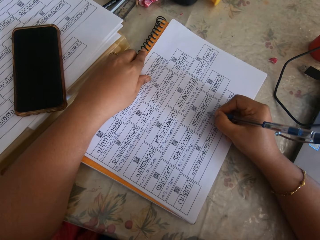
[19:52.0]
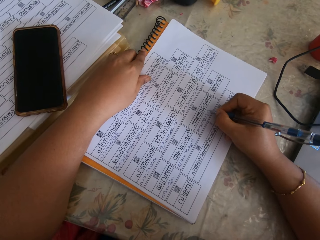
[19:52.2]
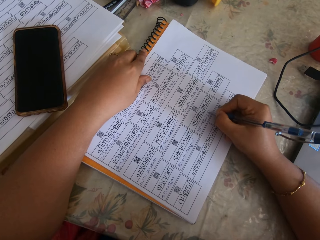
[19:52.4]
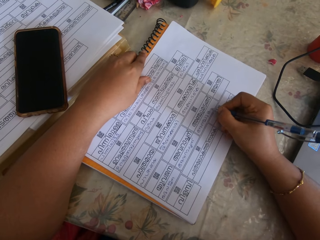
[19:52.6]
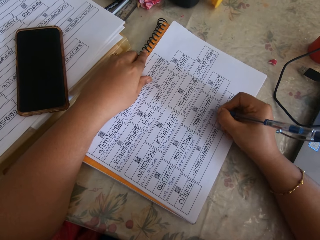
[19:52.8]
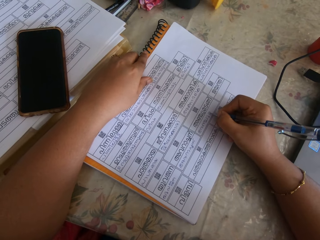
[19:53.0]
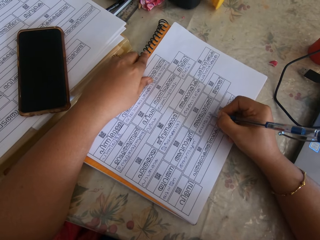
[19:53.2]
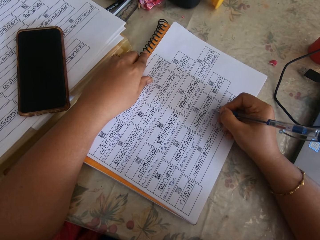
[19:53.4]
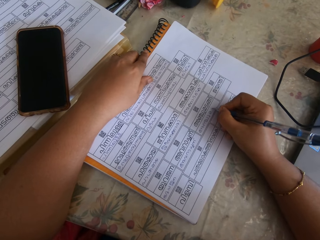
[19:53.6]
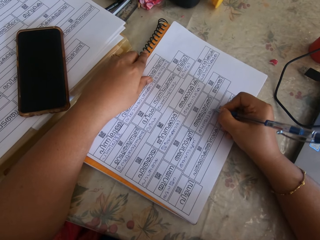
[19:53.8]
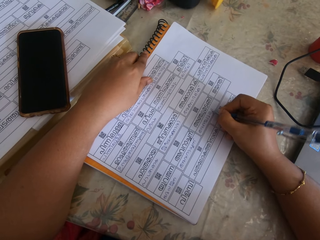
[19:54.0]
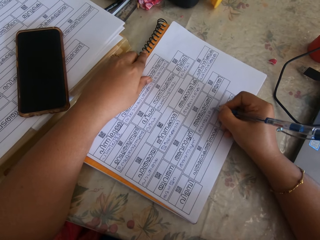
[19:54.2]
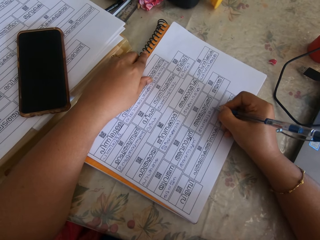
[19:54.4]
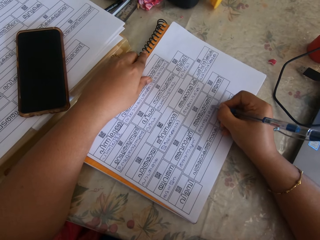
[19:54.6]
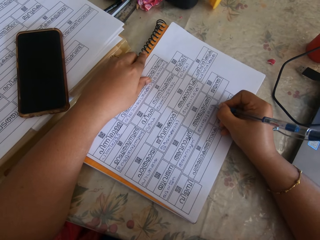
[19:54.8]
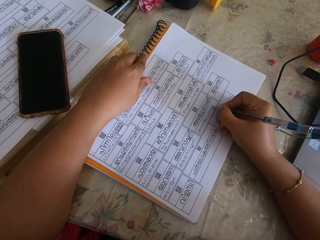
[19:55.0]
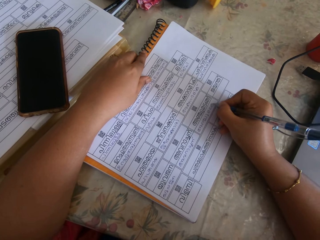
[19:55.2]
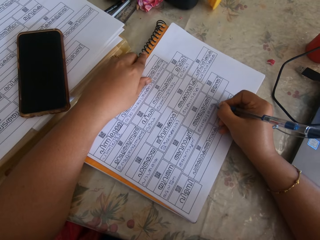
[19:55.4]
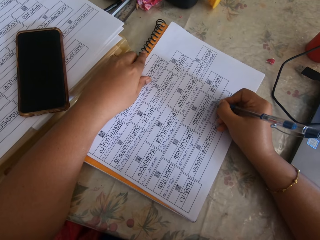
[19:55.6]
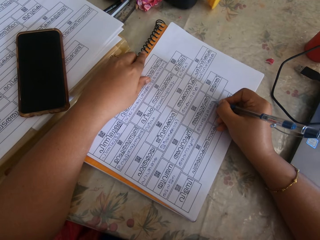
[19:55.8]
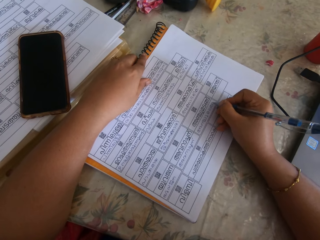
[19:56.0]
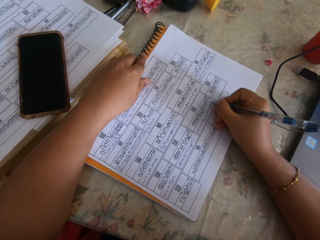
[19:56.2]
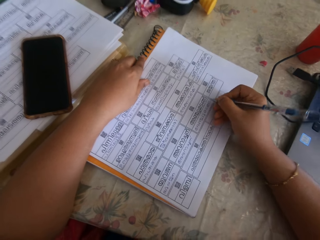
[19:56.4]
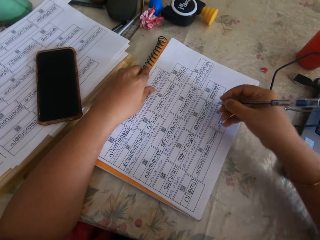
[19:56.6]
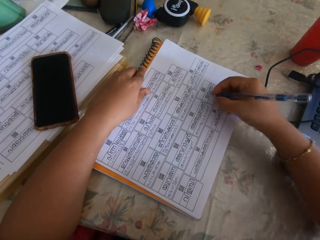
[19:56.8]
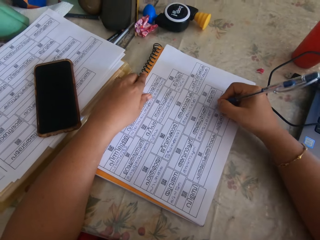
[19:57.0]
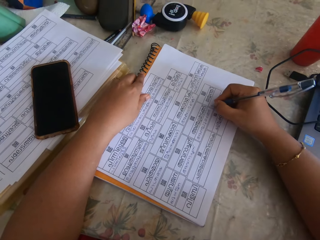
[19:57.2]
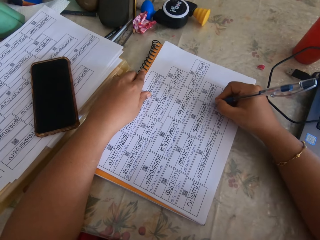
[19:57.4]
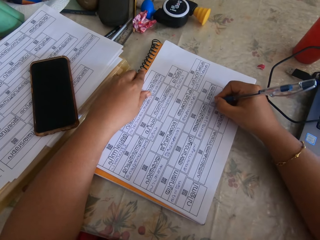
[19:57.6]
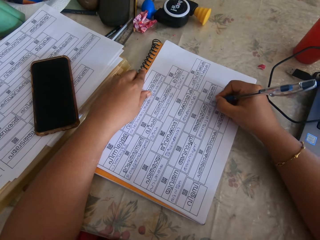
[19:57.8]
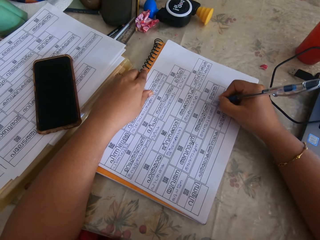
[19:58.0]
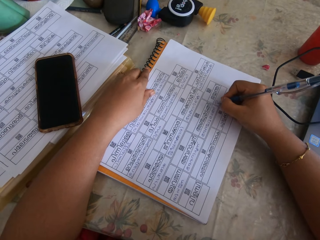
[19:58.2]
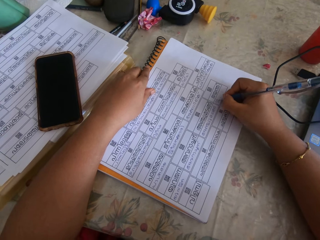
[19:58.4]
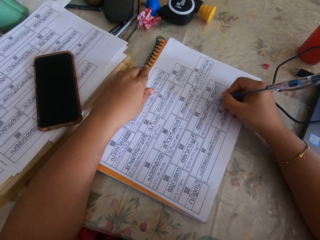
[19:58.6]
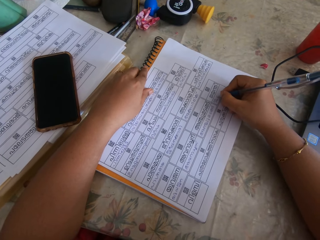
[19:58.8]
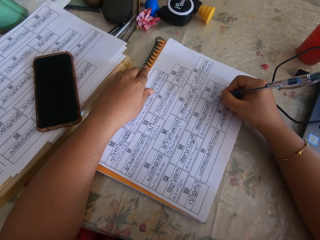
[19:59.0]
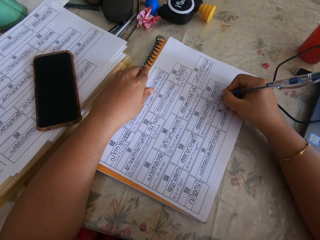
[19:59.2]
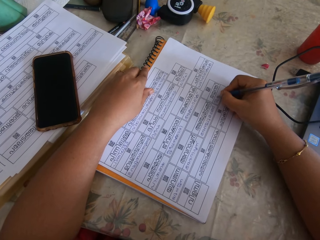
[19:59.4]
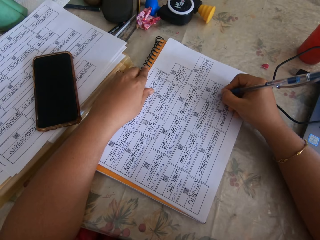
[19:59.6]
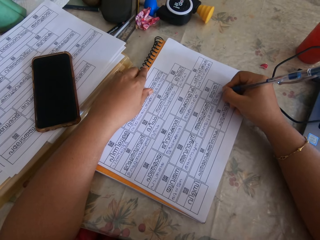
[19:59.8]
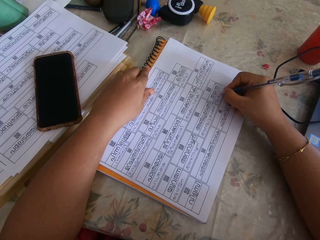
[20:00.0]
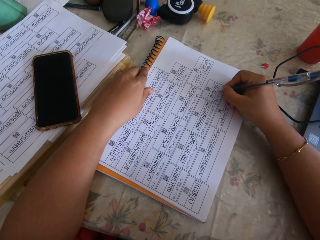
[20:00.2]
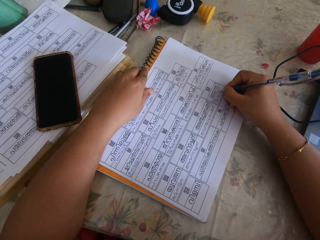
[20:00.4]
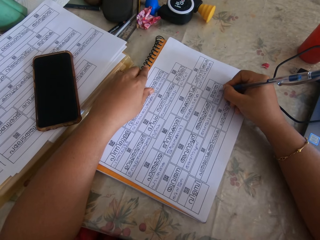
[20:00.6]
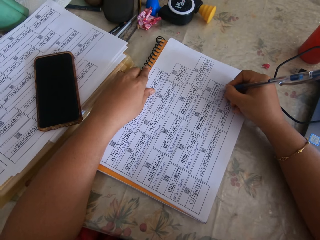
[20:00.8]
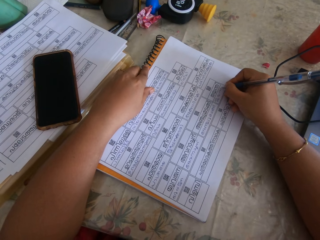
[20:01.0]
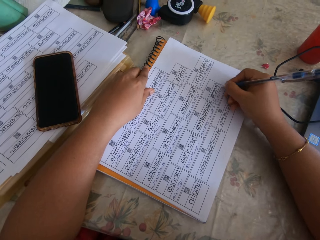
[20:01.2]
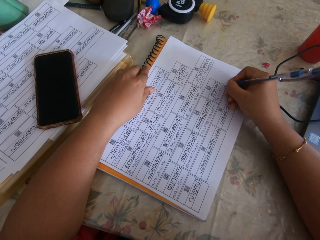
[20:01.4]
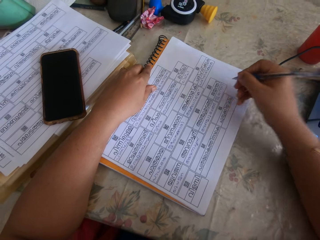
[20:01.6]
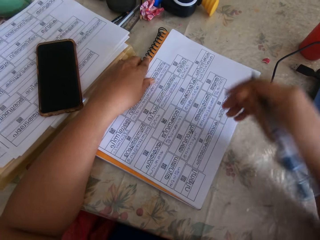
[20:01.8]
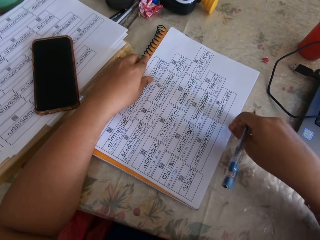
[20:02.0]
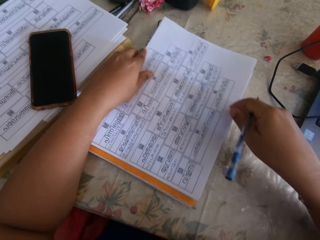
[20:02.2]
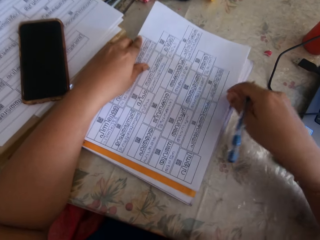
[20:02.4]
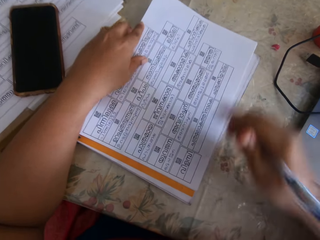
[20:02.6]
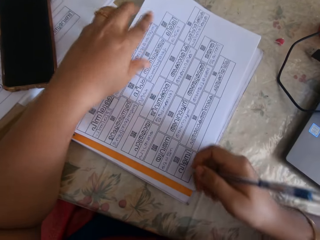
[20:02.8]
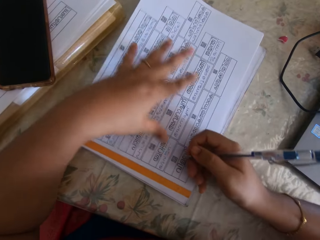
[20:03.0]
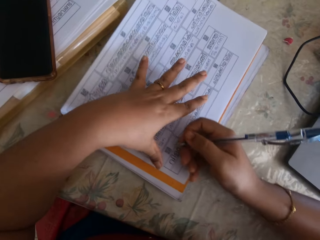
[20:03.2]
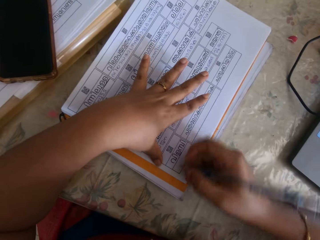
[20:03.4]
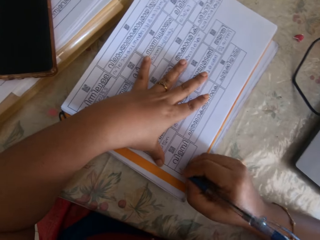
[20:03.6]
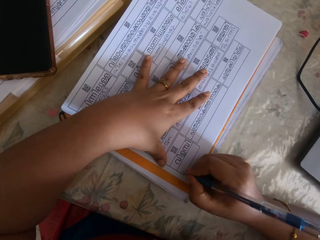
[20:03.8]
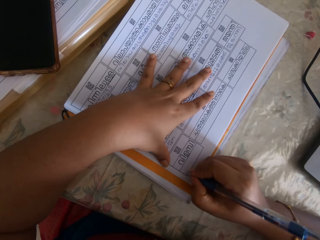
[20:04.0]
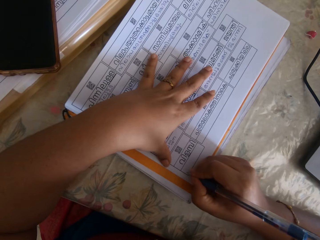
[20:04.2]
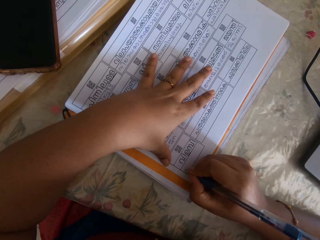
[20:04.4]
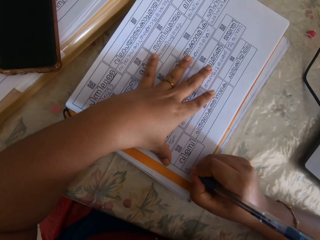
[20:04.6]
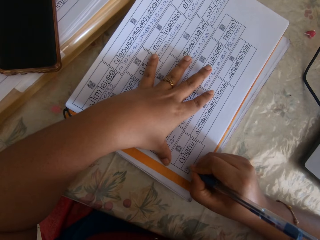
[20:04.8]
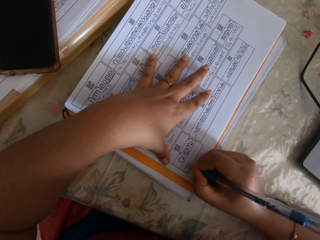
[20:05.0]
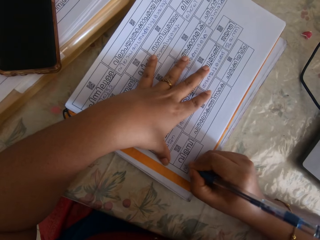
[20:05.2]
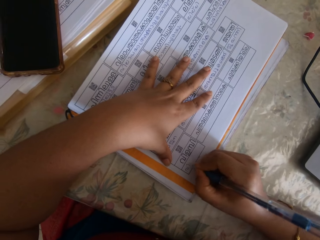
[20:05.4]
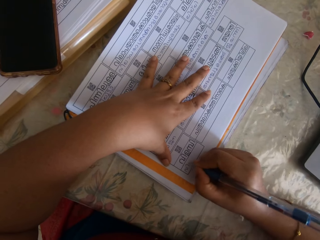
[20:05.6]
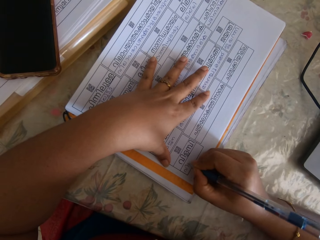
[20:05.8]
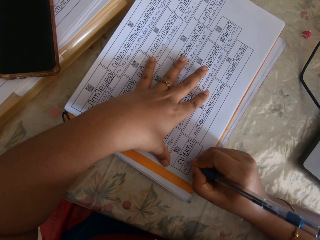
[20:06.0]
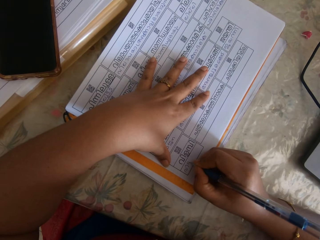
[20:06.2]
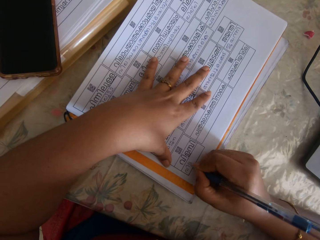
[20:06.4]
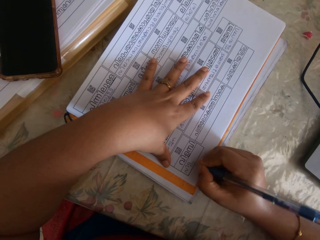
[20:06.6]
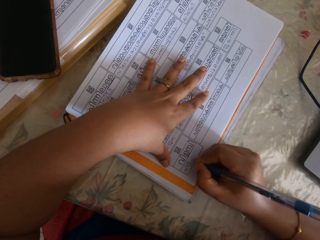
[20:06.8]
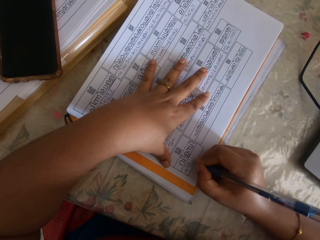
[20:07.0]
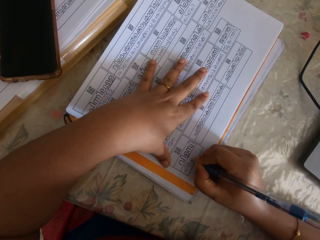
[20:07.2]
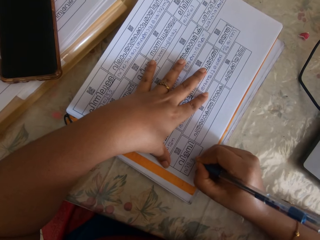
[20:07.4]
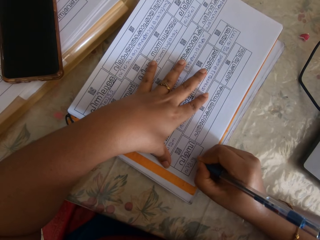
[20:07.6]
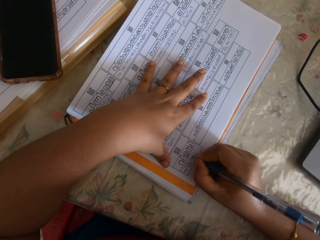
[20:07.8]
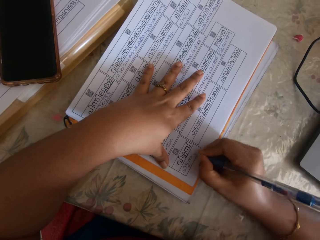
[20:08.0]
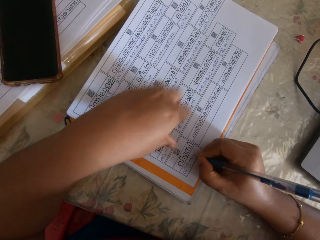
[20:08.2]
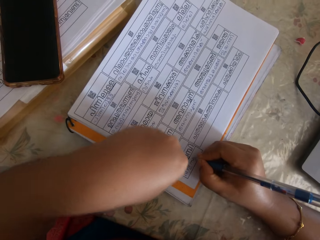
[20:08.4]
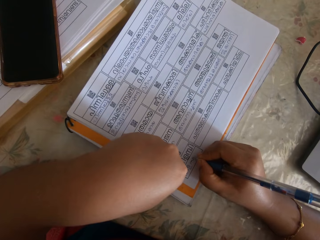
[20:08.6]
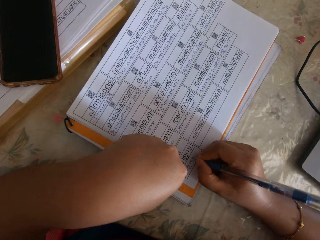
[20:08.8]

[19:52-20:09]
The camera wearer adjusts the book on the table with his right hand. They write on the book with the pen in her right hand.

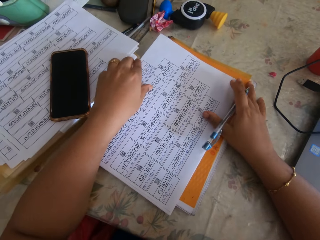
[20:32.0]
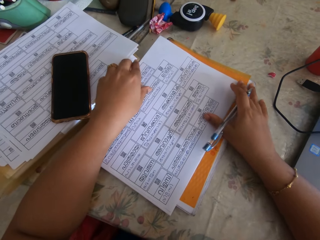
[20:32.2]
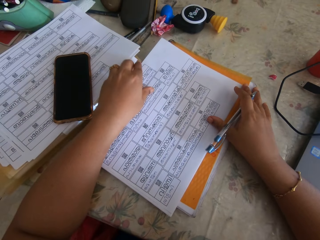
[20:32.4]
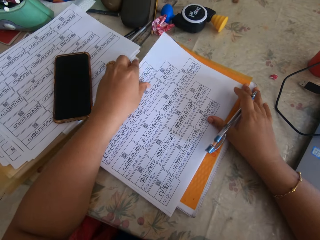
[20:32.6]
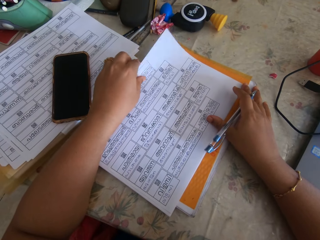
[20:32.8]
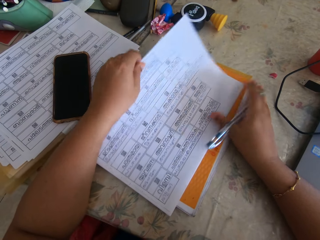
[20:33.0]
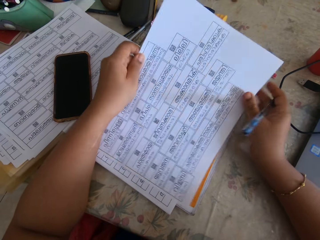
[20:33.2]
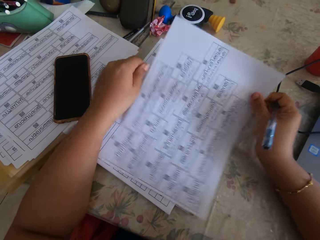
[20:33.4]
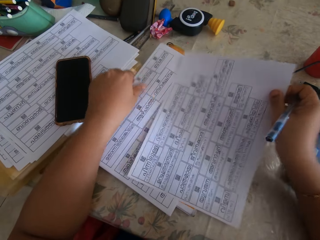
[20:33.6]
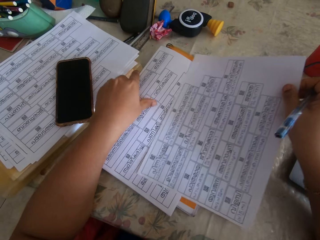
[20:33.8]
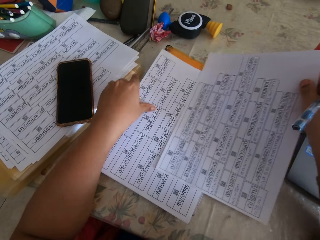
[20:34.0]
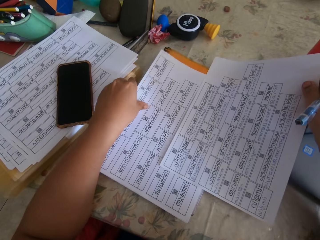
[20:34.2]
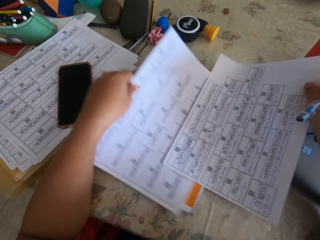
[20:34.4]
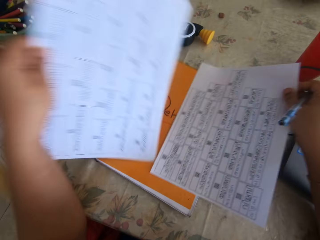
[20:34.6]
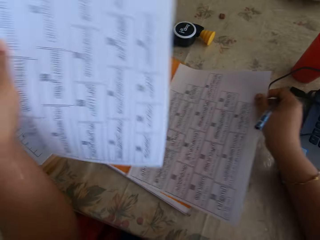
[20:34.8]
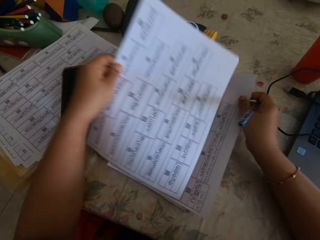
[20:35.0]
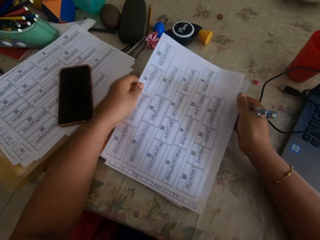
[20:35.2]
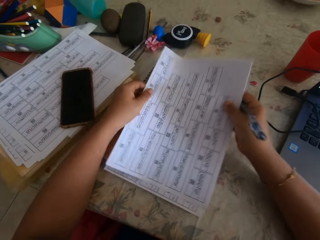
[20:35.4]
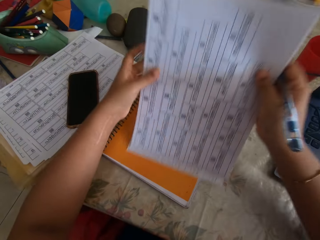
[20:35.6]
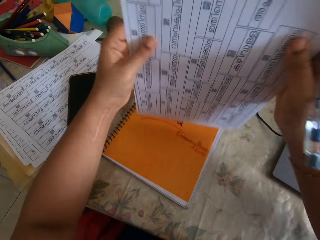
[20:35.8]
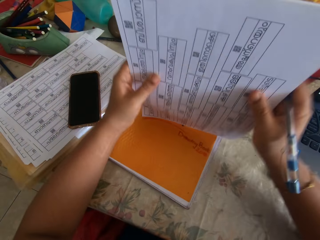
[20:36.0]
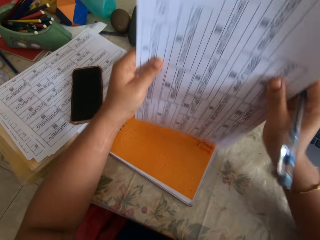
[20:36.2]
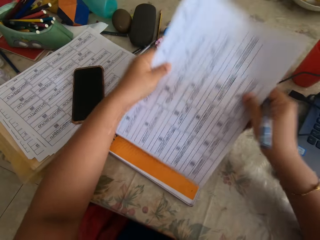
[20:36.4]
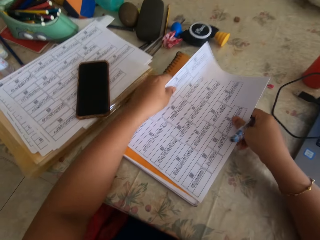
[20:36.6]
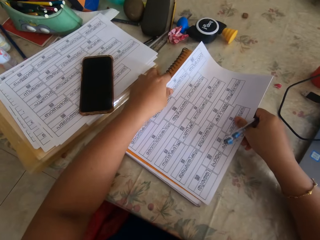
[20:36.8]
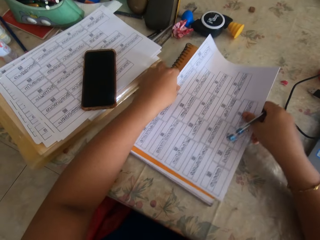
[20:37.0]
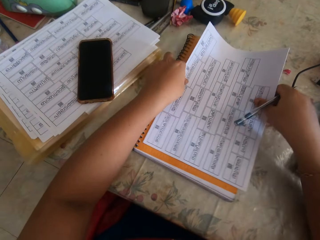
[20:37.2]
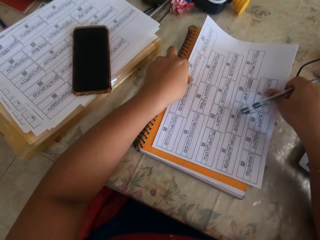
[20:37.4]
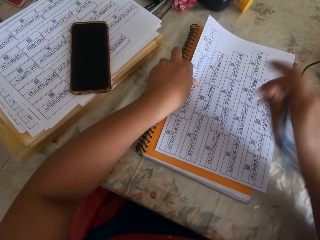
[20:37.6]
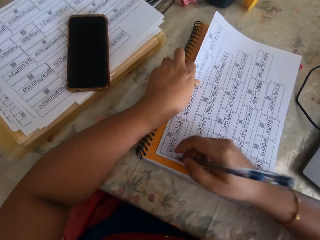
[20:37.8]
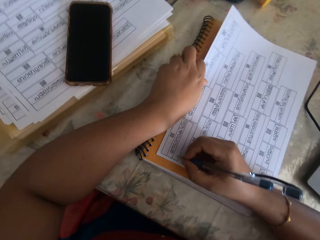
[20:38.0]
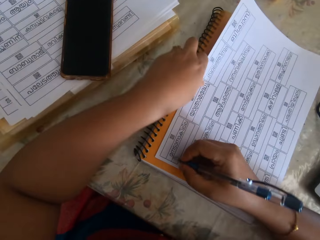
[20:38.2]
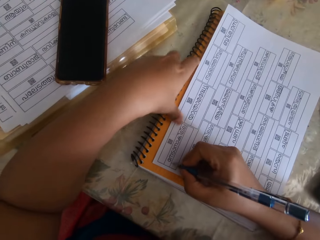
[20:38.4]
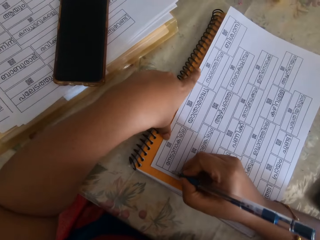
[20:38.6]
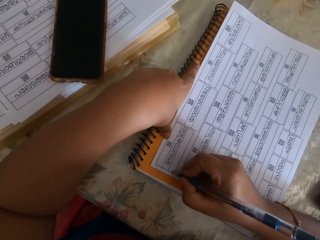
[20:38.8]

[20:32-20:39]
The camera wearer changes the paper in his right hand. He takes another paper. He writes on the paper with the pen in his right hand.
